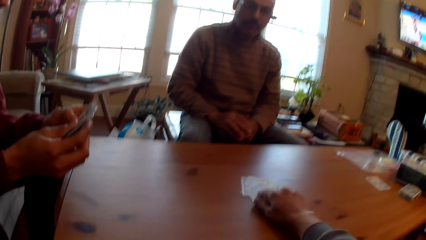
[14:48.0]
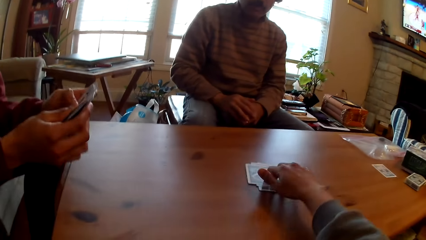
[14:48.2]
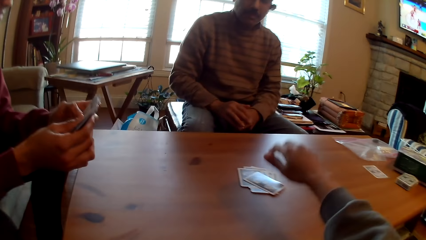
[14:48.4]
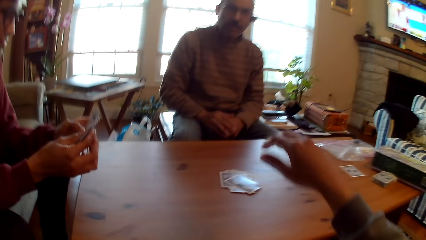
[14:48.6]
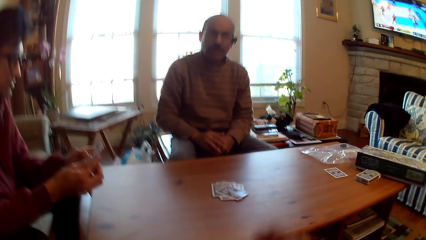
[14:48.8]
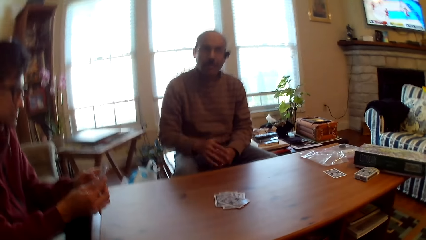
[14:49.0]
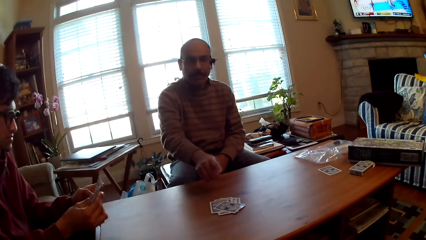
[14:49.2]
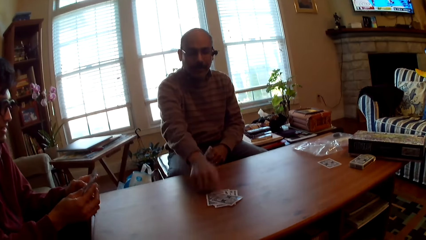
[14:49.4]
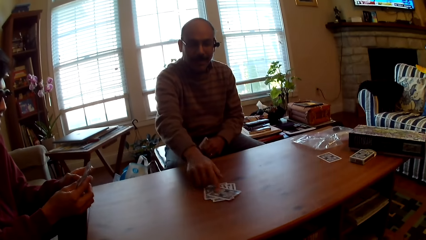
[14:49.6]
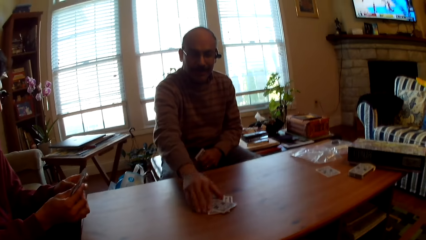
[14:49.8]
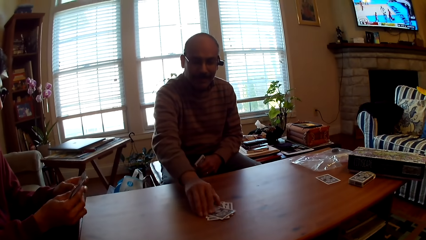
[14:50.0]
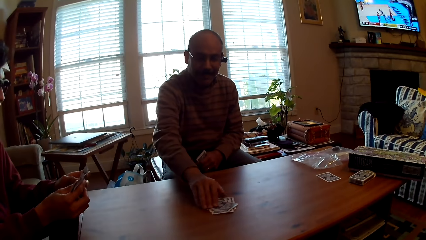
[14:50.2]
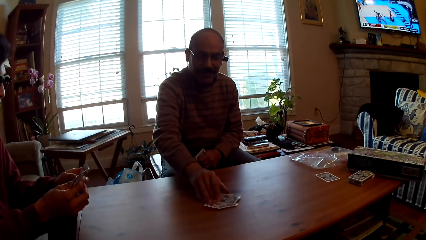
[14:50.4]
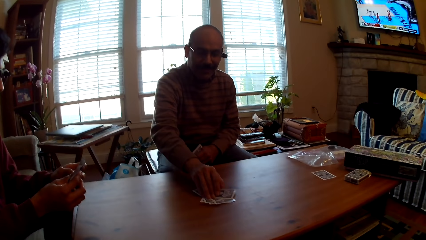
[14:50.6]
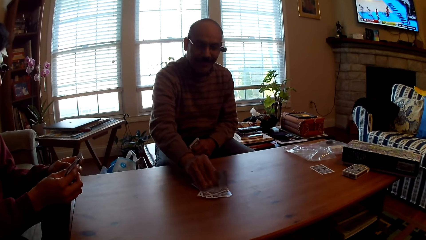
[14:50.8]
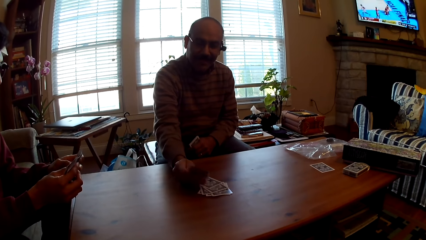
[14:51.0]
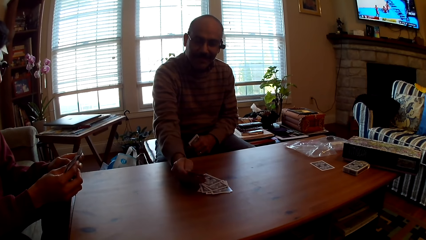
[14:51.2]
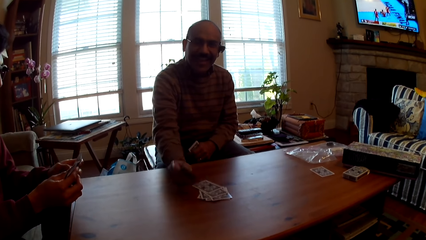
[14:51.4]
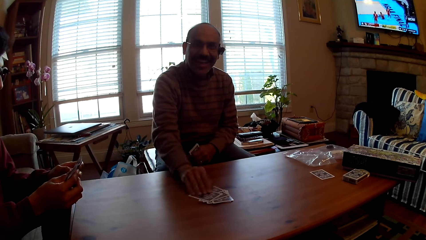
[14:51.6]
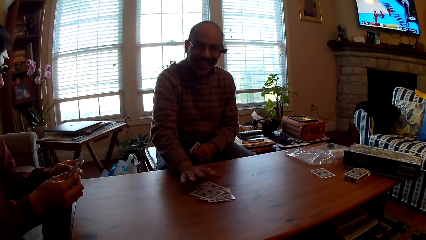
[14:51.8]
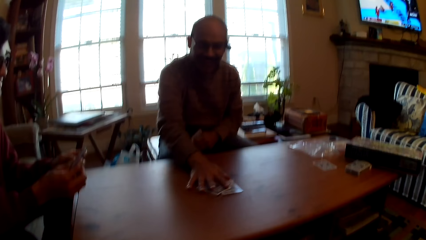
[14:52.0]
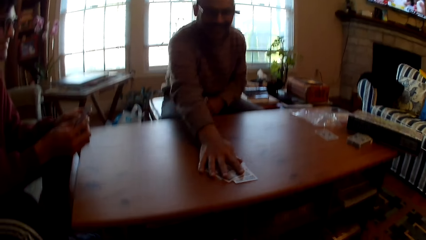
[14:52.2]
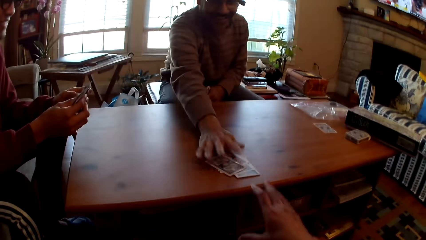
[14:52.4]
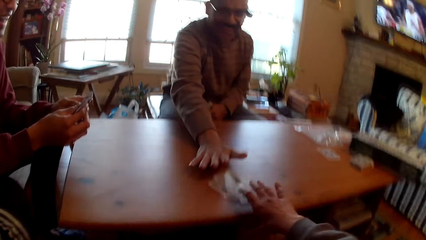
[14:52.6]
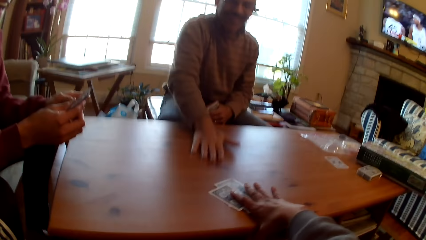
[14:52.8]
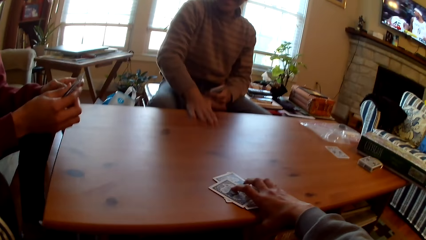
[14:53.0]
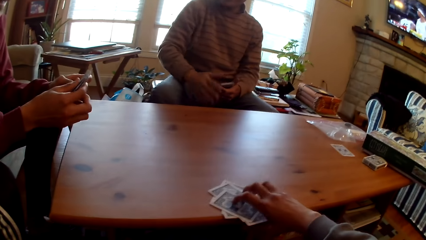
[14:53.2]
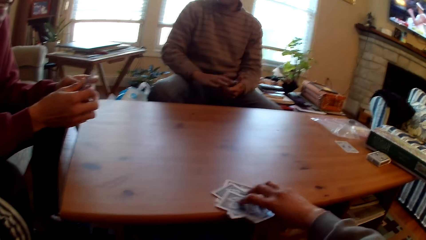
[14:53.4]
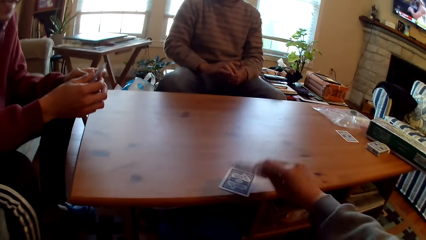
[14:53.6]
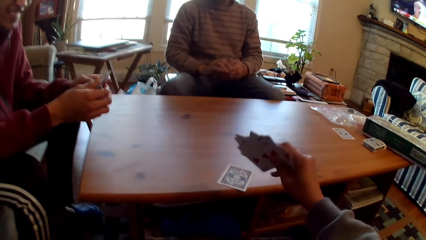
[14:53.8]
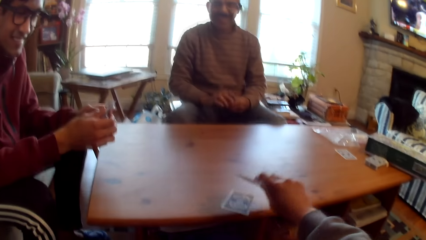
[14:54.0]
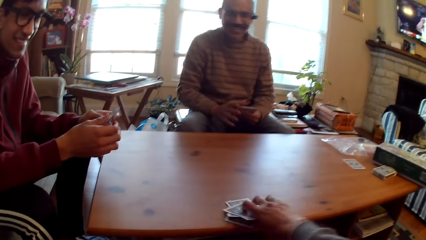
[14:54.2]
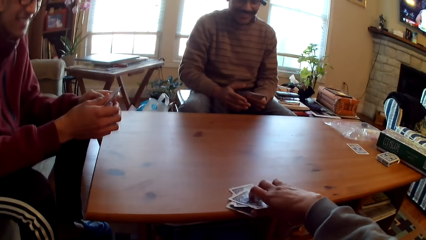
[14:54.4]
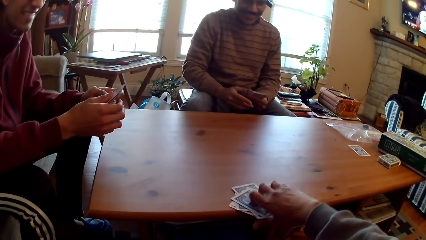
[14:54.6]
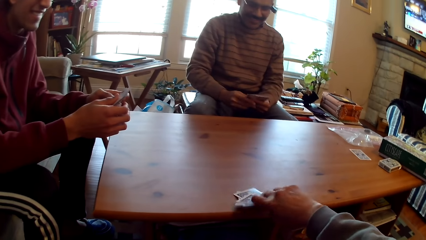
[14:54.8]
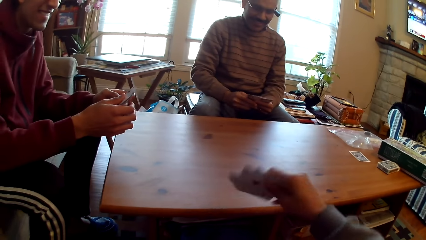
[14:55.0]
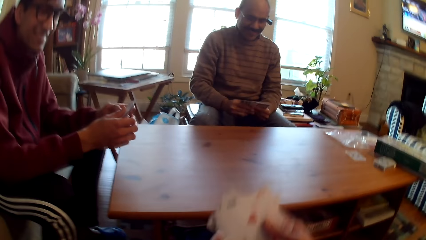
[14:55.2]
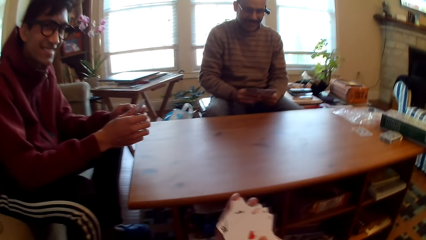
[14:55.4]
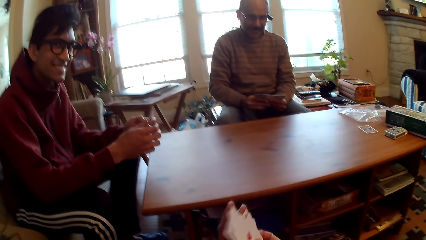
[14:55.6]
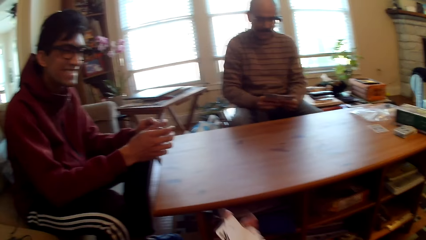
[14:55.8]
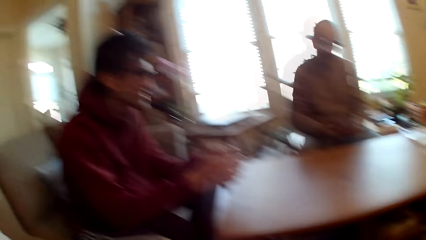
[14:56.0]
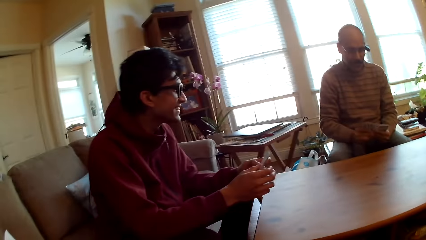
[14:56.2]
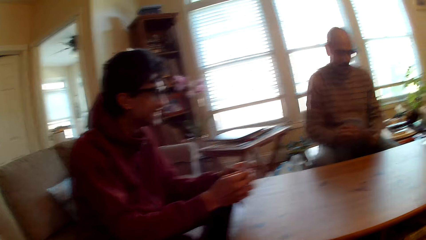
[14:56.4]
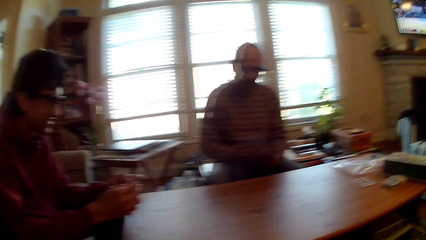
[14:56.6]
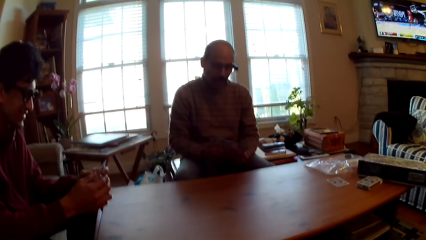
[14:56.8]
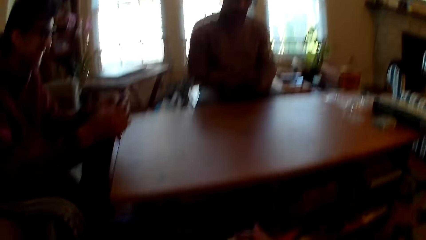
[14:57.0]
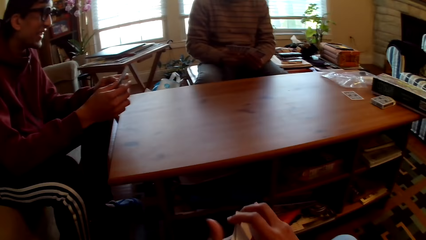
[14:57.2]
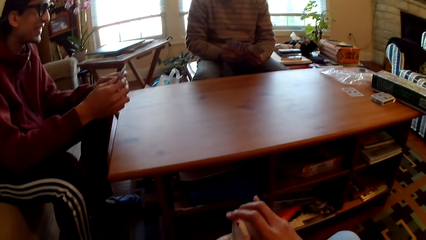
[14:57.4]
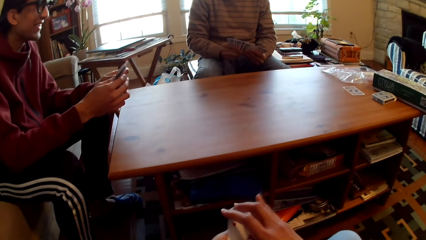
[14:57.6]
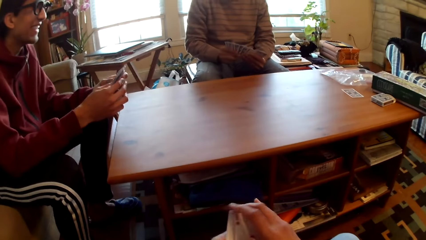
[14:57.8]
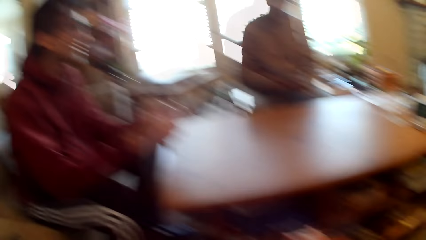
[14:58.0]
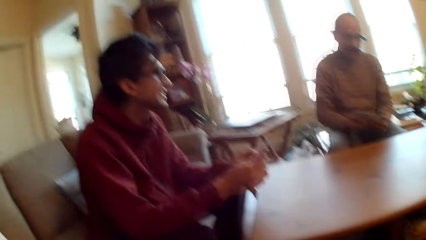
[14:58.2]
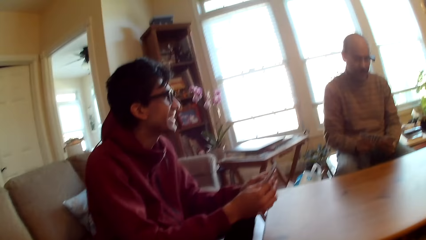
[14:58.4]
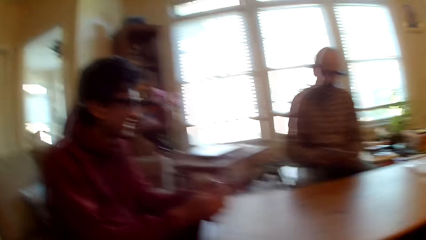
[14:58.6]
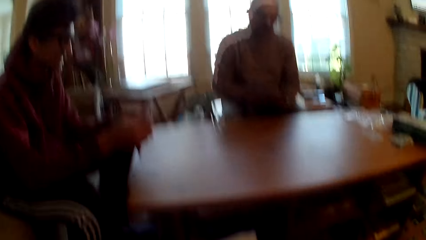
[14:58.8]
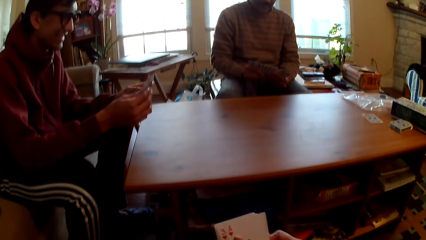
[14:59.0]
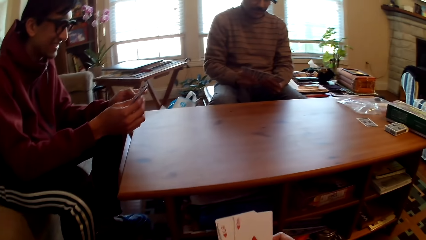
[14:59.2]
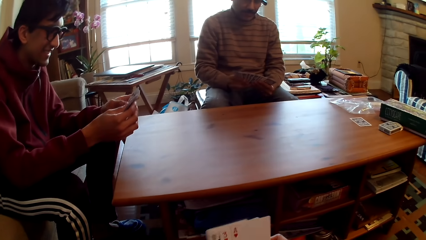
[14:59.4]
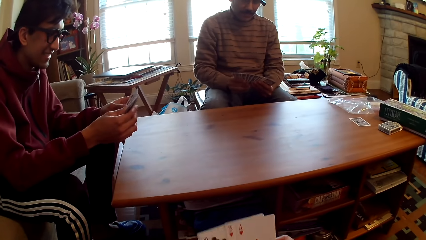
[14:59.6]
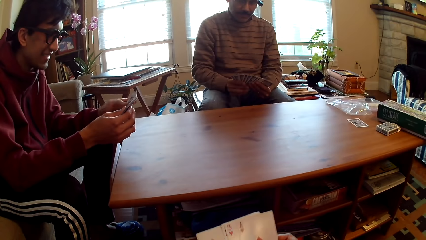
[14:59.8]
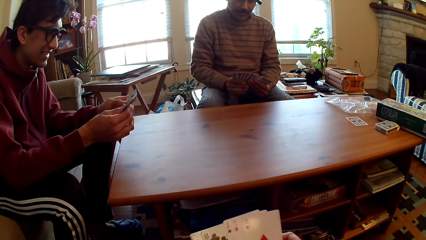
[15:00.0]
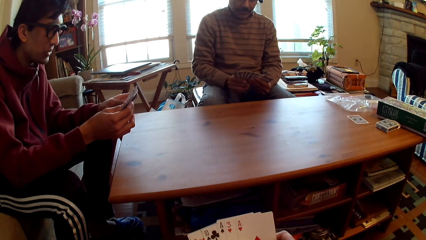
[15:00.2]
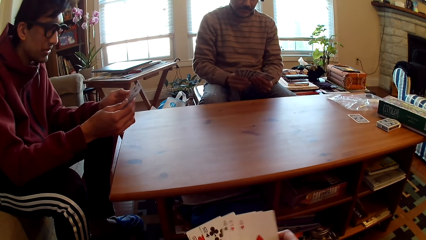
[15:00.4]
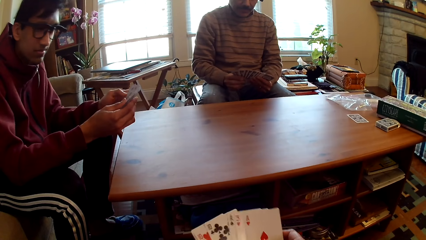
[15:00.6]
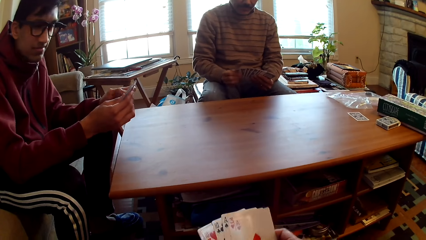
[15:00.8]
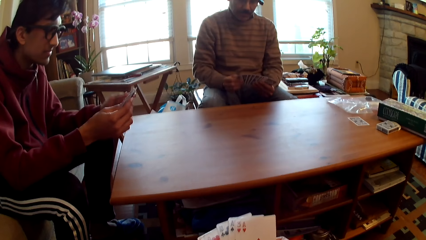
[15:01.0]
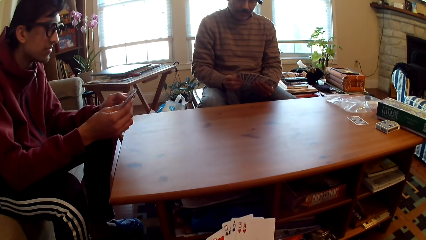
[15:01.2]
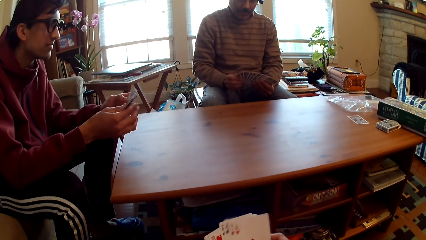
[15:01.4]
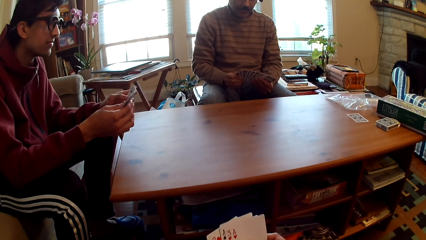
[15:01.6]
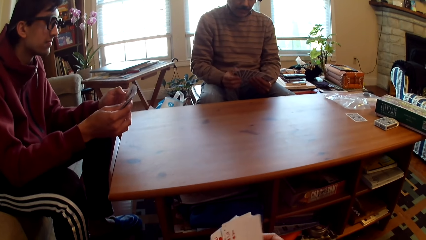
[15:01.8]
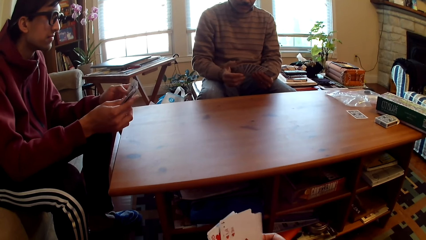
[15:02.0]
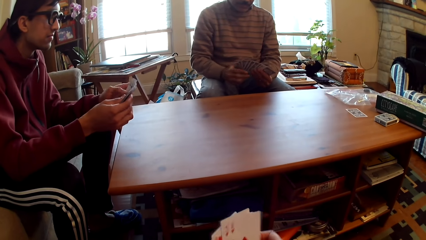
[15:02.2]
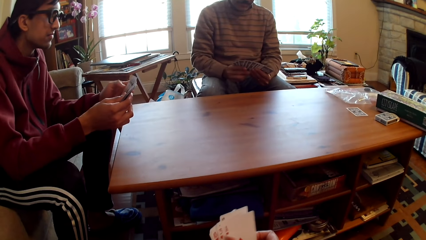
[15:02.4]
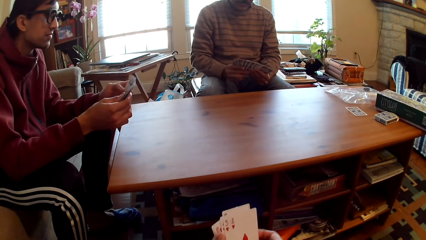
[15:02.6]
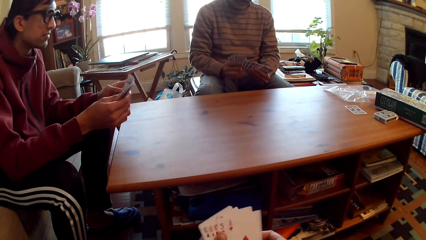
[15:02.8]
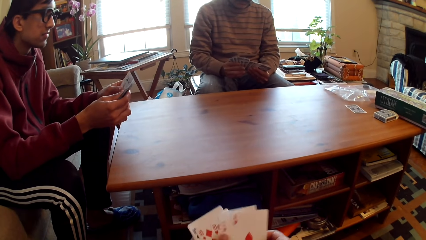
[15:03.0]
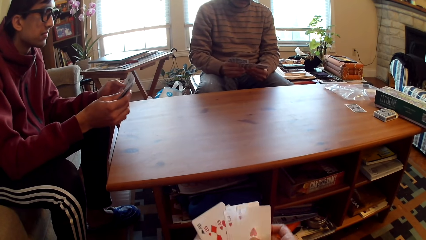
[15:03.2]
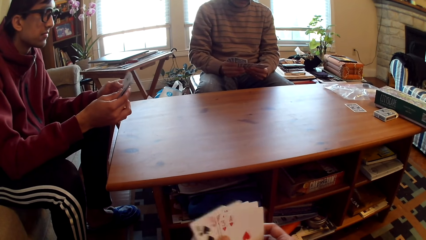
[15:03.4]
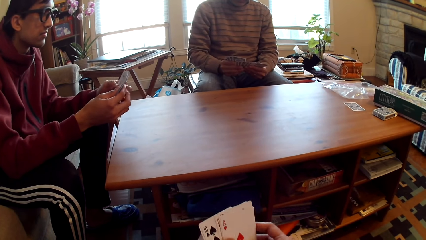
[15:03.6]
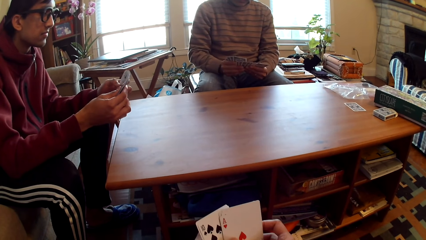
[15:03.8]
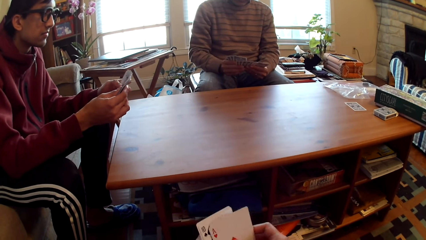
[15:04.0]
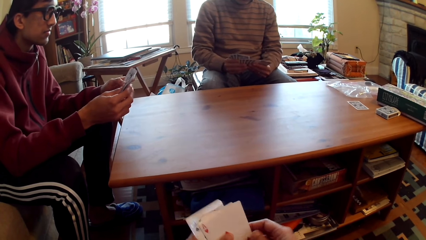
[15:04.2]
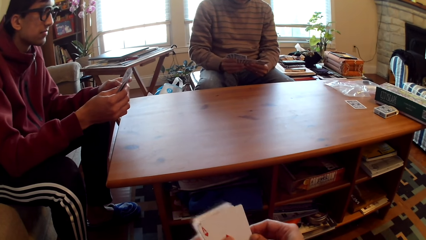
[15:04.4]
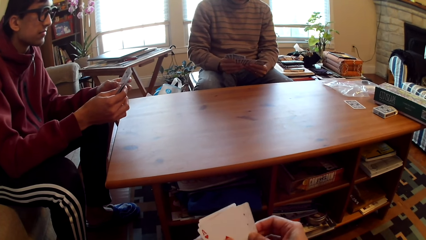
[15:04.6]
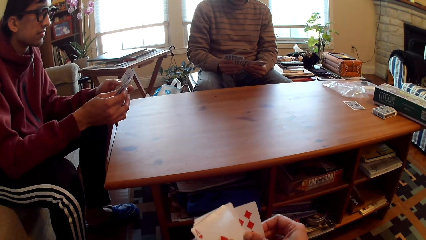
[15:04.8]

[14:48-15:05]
The camera wearer plays poker and puts the card on the table. They remove the hand. A man touches cards, looks at the card, and pushes the cards. The camera wearer holds the cards. They look at the cards, take the cards, and select the cards.
